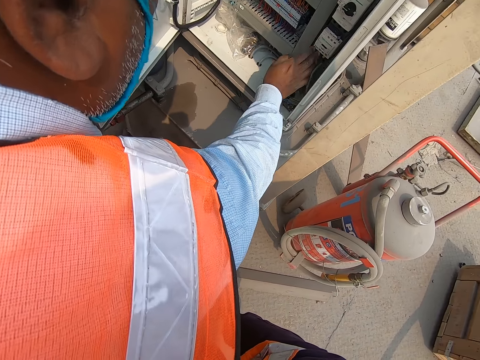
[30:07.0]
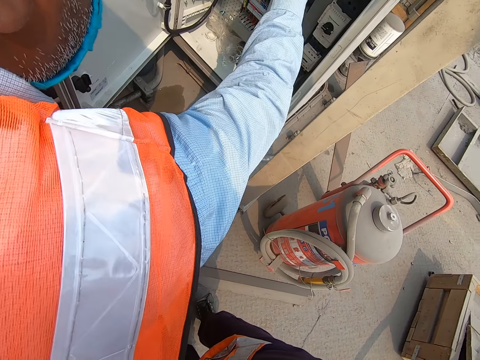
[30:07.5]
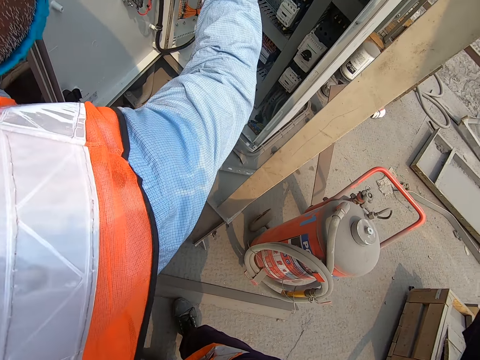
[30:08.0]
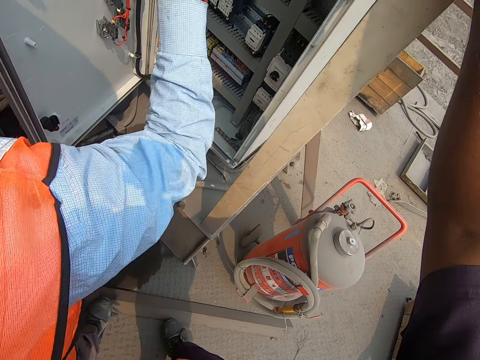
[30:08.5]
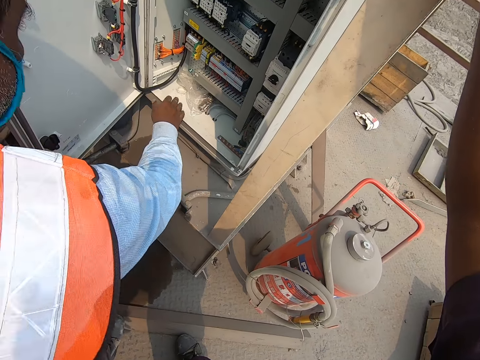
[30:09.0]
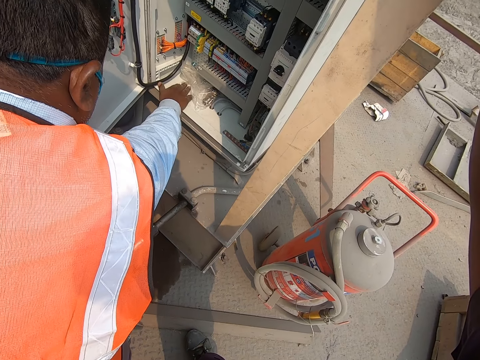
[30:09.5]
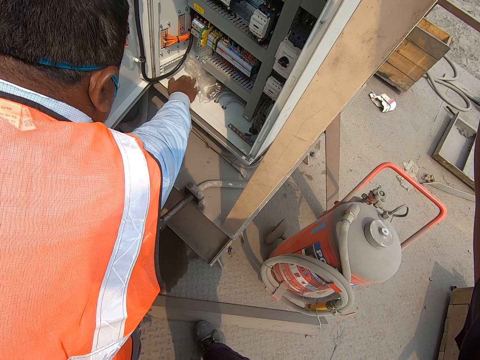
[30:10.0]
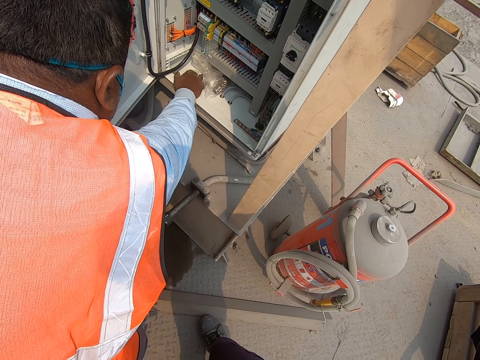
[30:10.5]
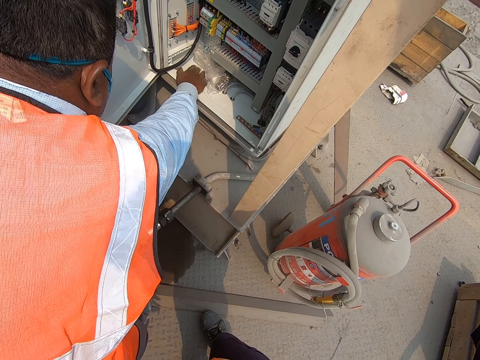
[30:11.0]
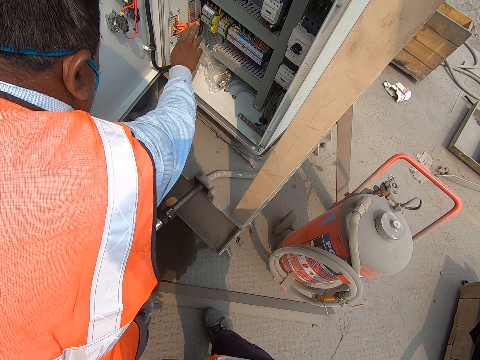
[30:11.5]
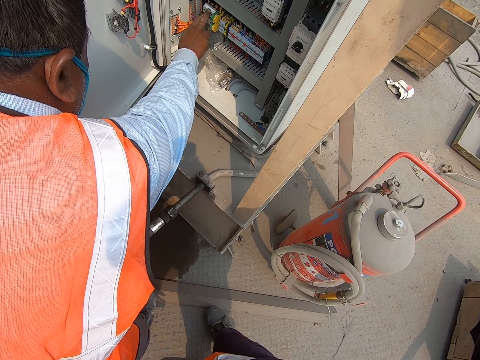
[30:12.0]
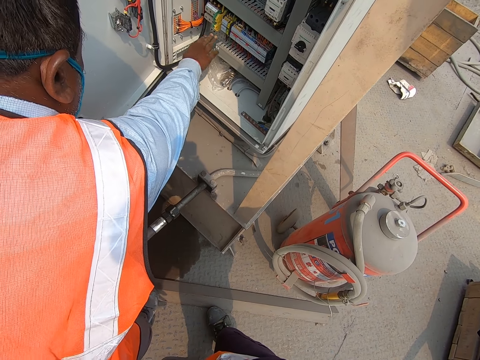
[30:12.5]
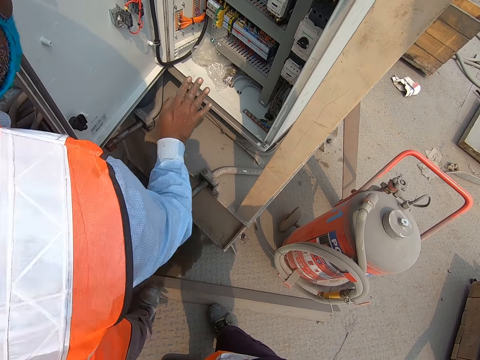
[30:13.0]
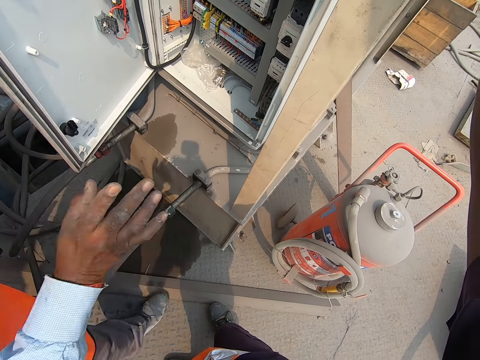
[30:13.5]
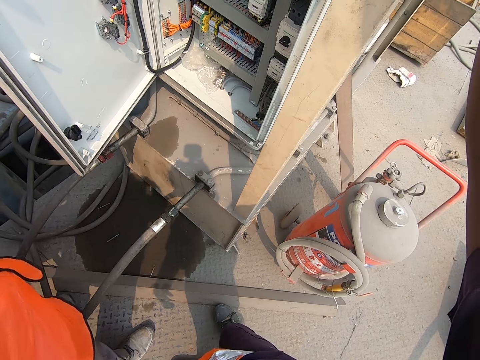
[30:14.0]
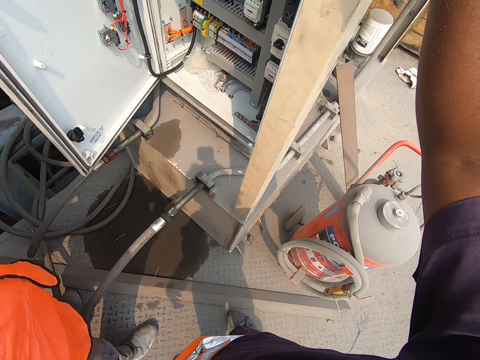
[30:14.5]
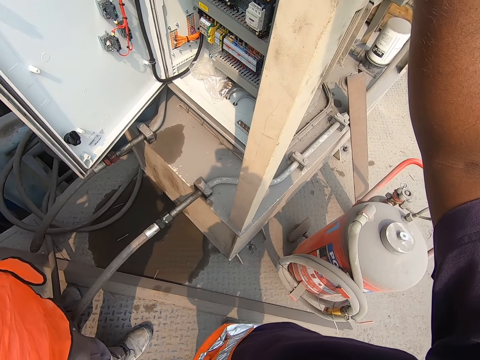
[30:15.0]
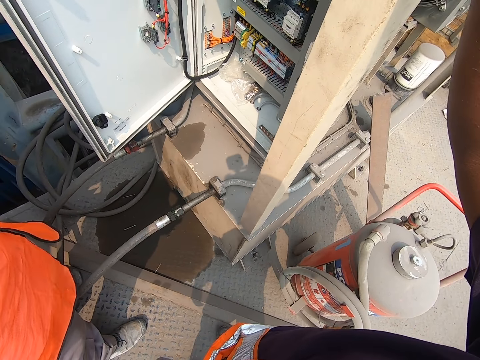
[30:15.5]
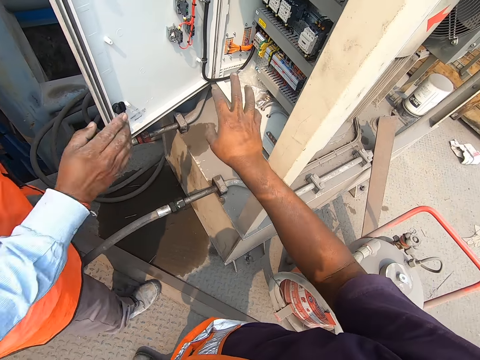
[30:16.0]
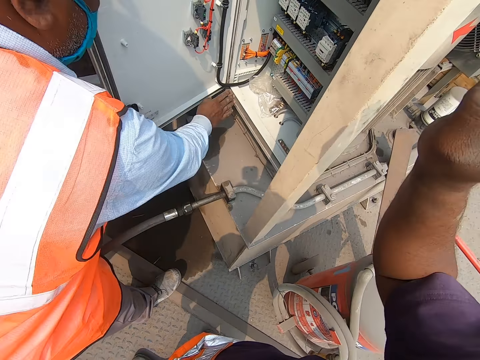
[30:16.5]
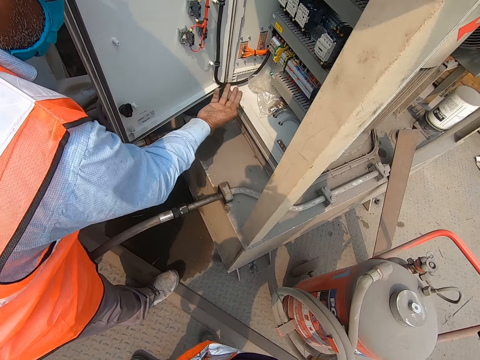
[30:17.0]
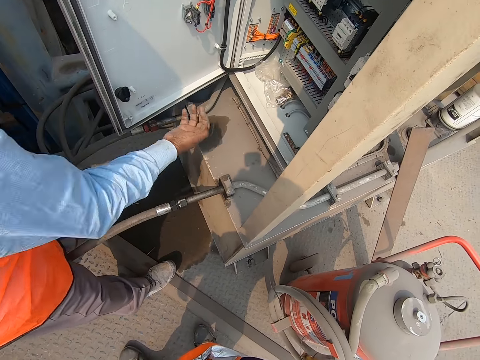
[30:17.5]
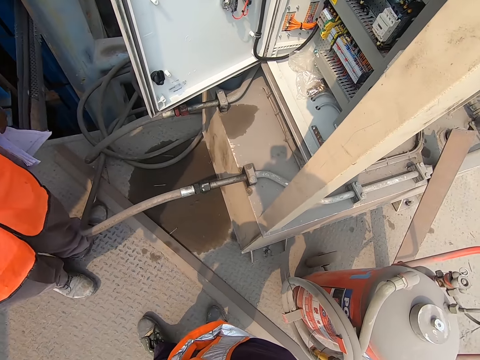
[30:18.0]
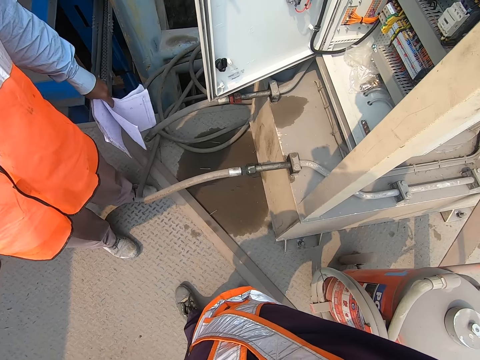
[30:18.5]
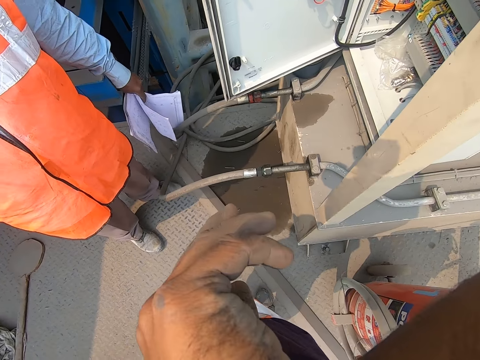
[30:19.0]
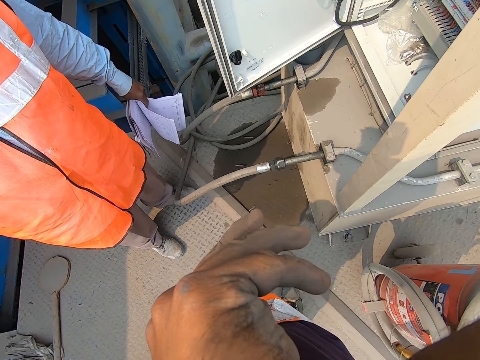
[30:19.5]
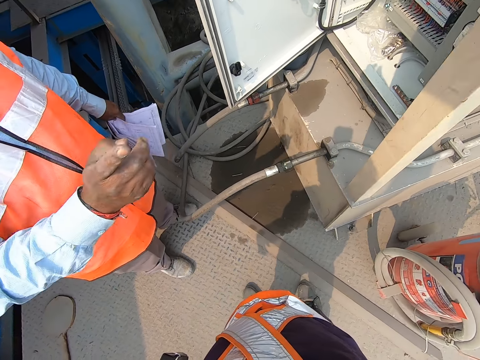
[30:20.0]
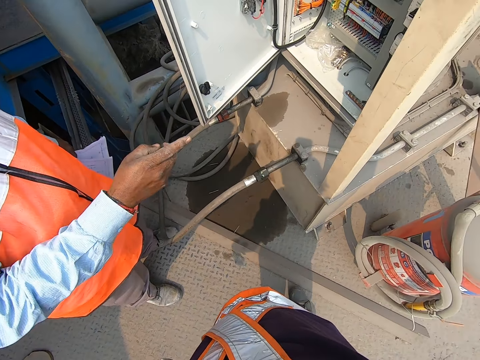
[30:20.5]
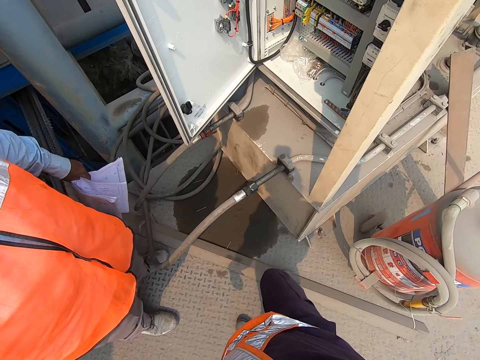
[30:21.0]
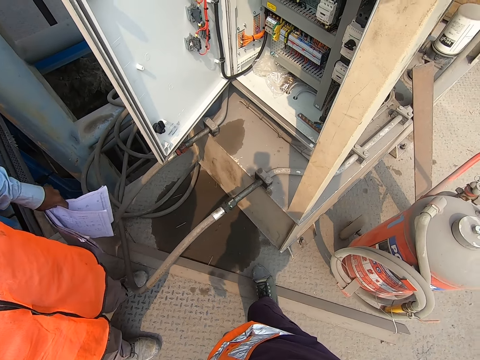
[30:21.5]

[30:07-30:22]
The camera wearer converses with the man. He interacts with the man. He lowers his right hand from the metal pole. He places his right hand on the metal pole. He converses with the man. He lowers his right hand from the metal pole. He places his right hand on the metal pole. He converses with the man.

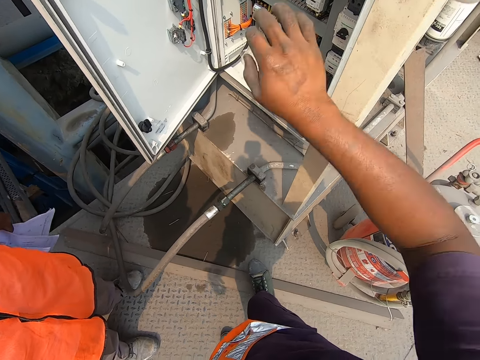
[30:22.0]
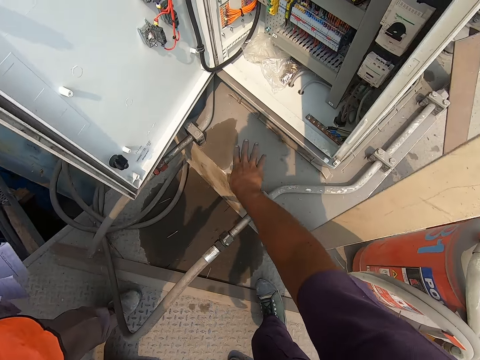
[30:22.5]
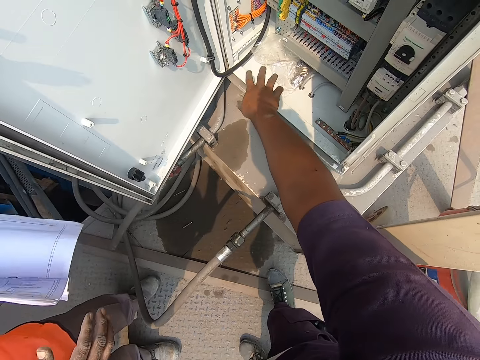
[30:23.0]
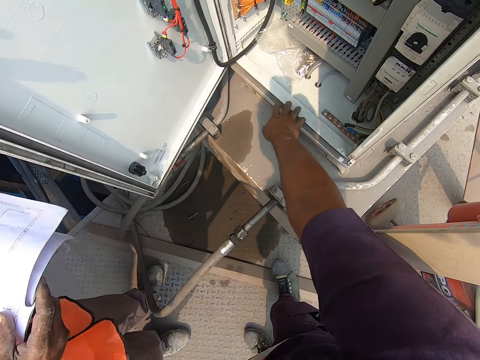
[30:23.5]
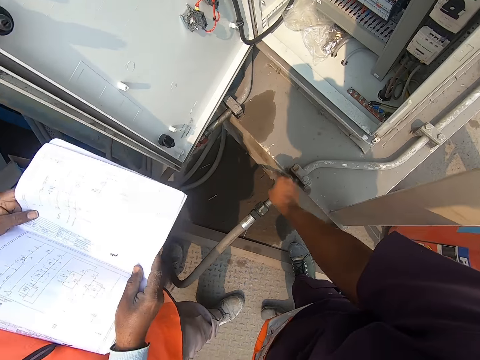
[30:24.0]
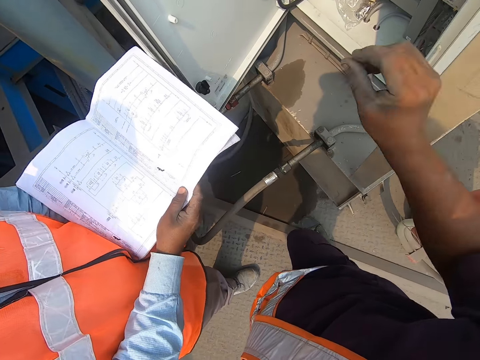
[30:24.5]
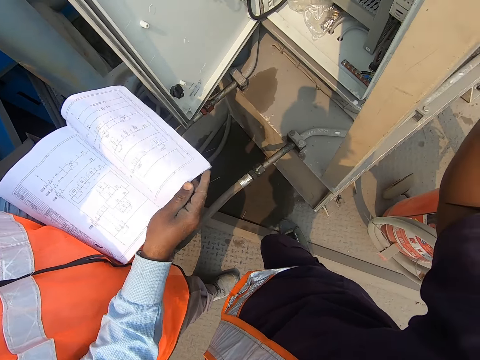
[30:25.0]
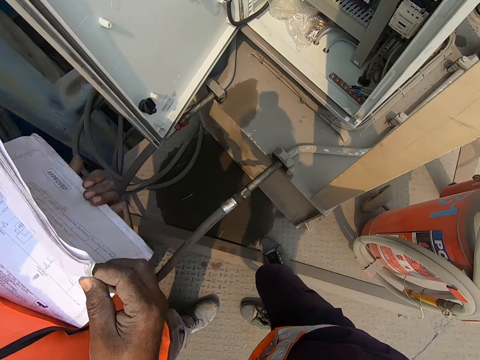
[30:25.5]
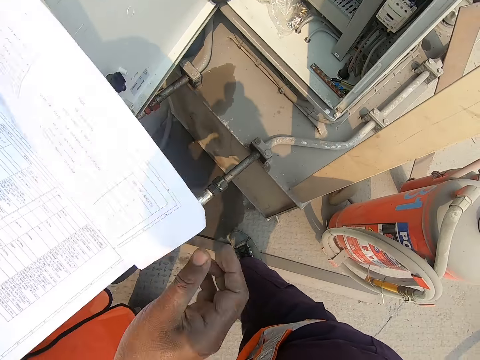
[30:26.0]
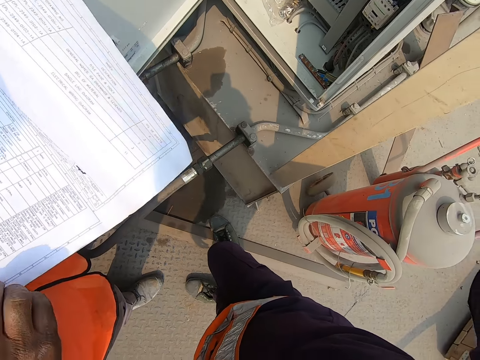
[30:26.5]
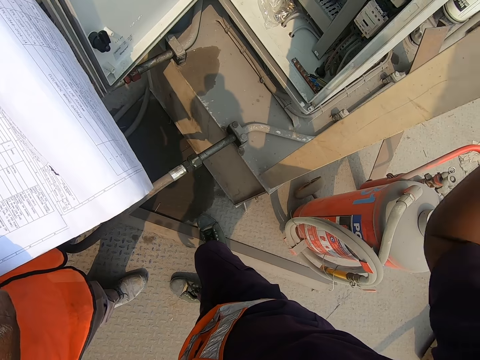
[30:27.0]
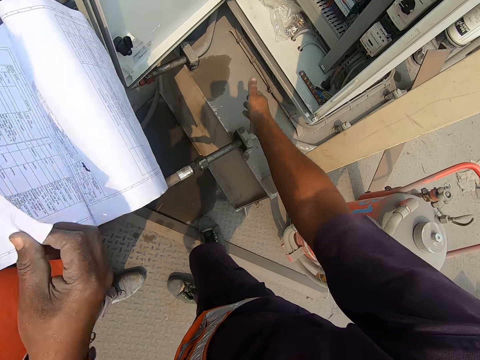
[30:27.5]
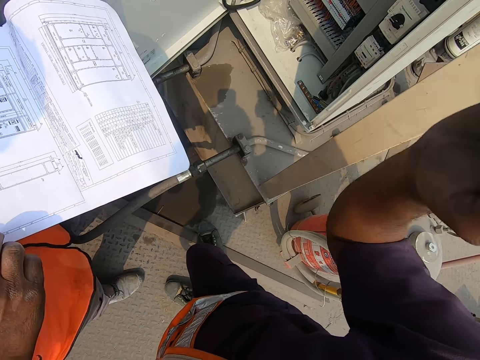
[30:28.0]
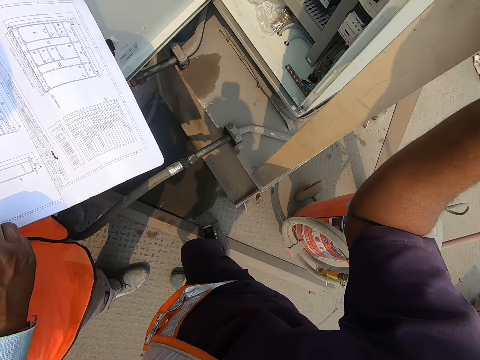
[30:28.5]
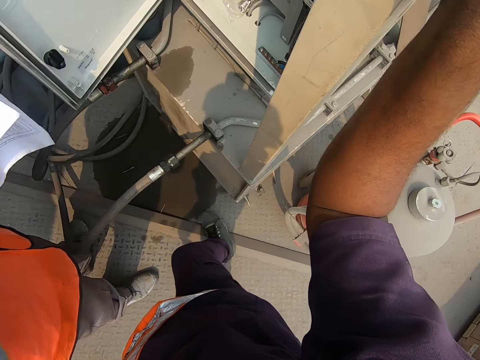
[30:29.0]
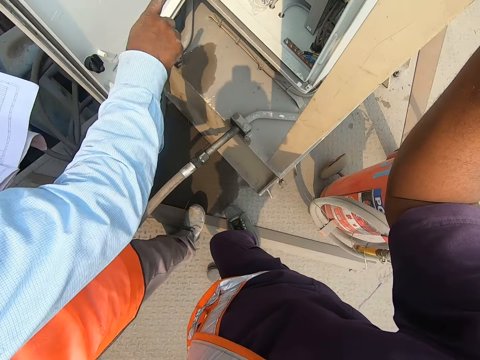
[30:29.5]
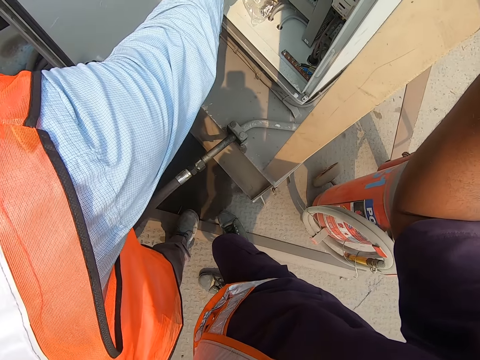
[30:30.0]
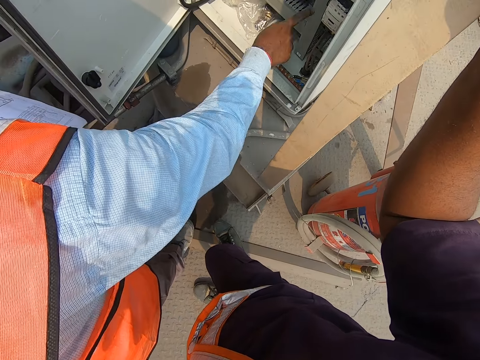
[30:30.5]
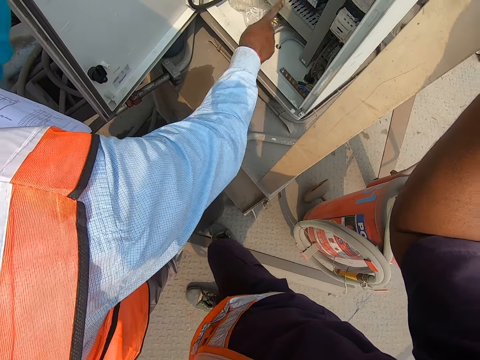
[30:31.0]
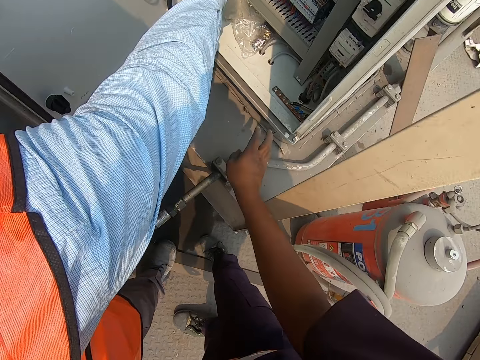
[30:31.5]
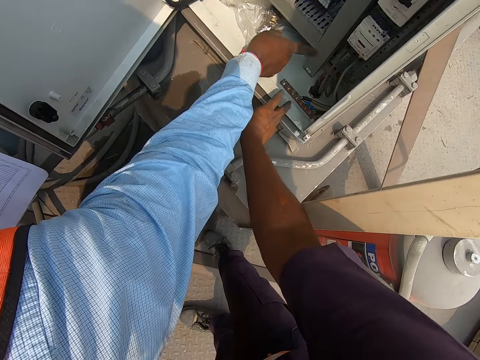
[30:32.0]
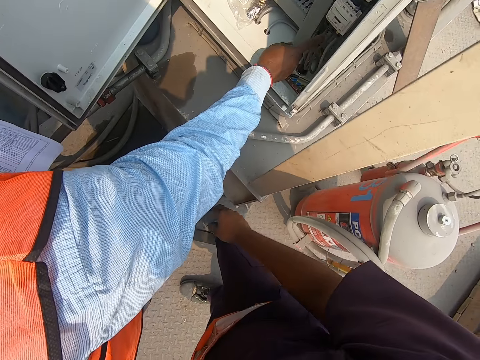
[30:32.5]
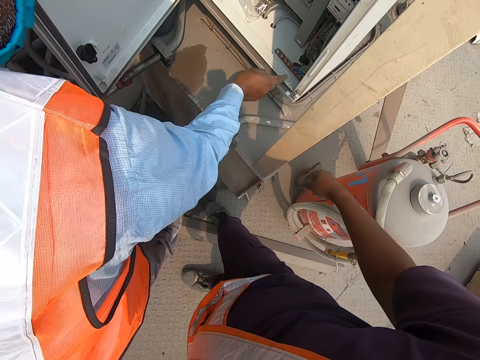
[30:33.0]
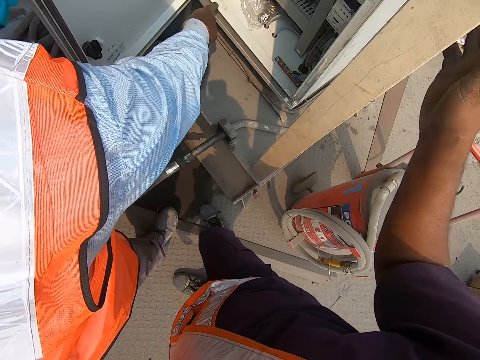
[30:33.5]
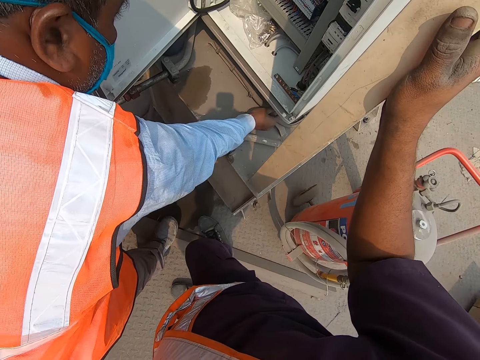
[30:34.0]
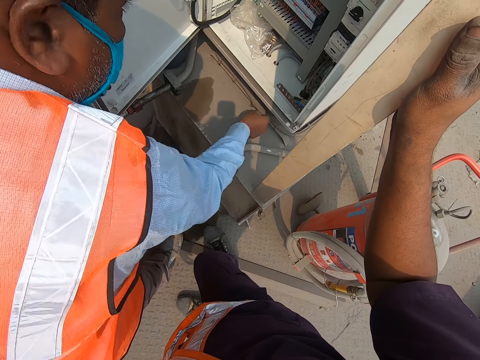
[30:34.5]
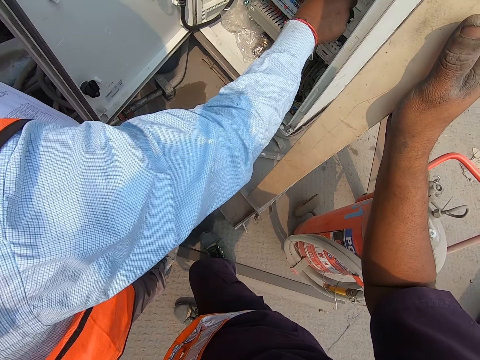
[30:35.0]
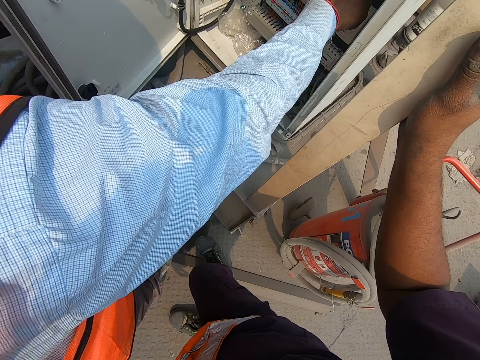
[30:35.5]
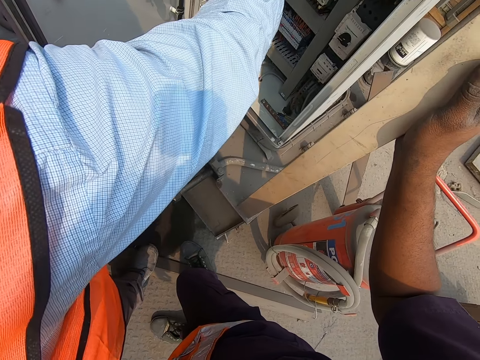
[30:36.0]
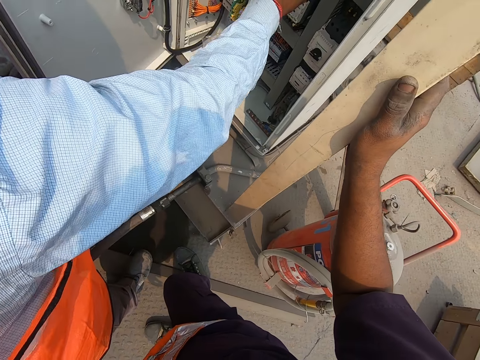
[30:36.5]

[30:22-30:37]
The camera wearer lowers his right hand from the metal pole. He points at the machine. The man flips a page of the book in his left hand with his right hand. The camera wearer places his right hand on the metal pole. He converses with the man. He stares at the machine. The man flips a page of the book in his left hand with his right hand. The camera wearer lowers his right hand from the metal pole. He places his right hand on the metal pole. He converses with the man. The man demonstrates to the camera wearer with the control box. The camera wearer points to the control box with his right hand. He converses with the man. He places his right hand on the metal pole. He converses with the man. The man demonstrates to the camera wearer with the control box. The camera wearer interacts with the man. He converses with the man.
